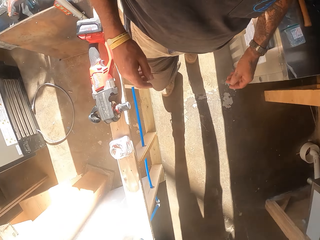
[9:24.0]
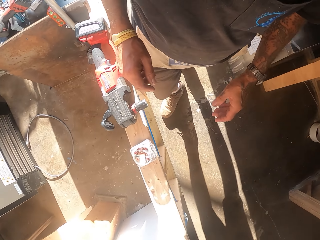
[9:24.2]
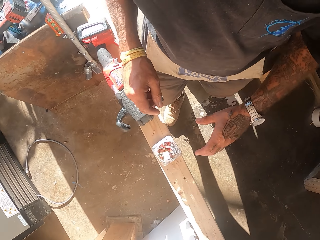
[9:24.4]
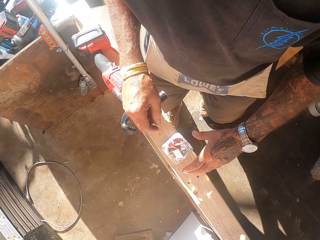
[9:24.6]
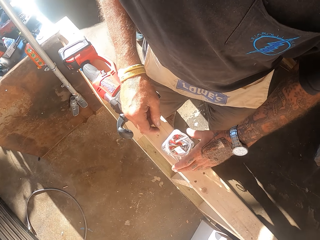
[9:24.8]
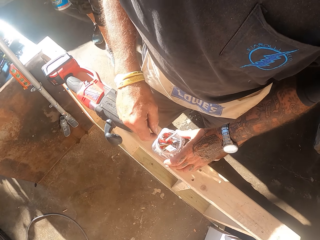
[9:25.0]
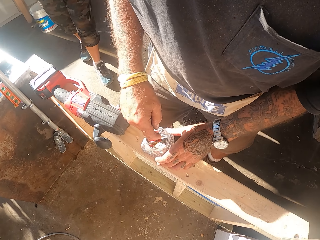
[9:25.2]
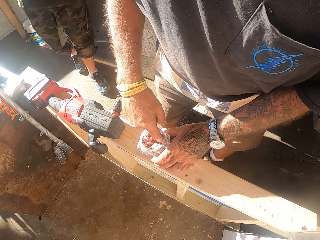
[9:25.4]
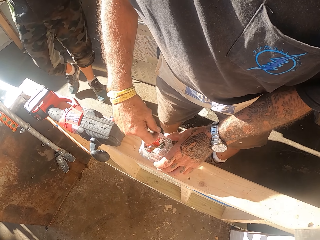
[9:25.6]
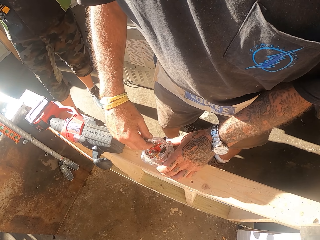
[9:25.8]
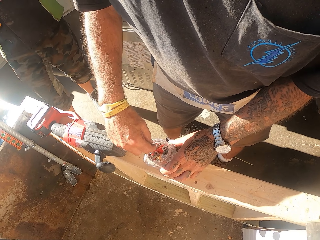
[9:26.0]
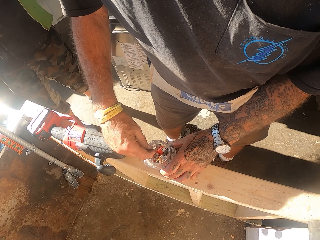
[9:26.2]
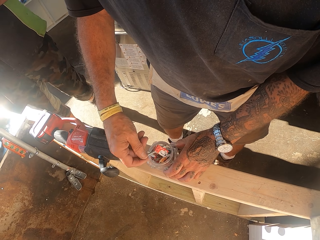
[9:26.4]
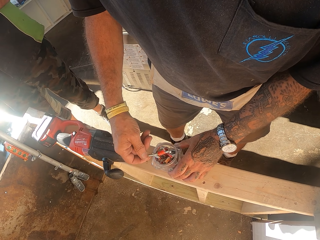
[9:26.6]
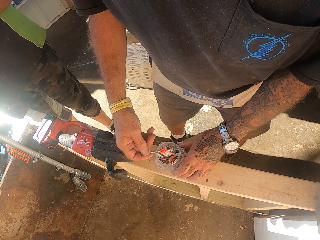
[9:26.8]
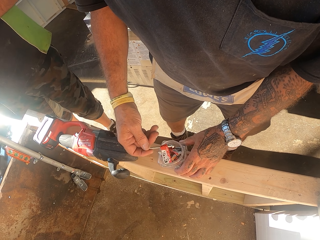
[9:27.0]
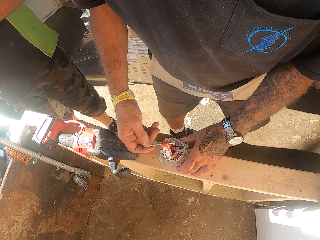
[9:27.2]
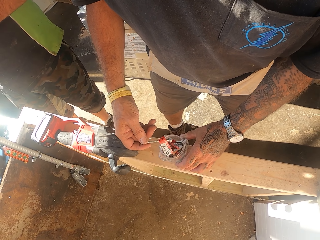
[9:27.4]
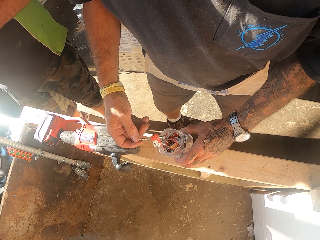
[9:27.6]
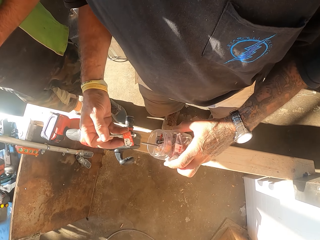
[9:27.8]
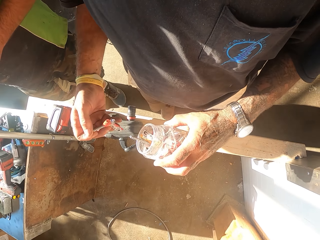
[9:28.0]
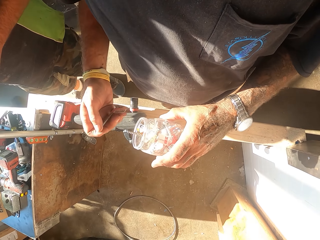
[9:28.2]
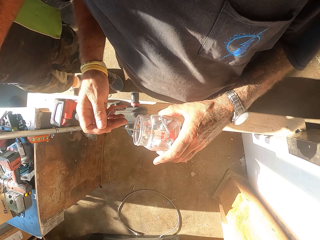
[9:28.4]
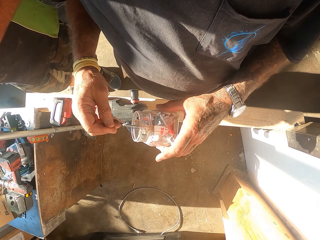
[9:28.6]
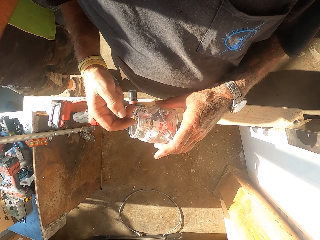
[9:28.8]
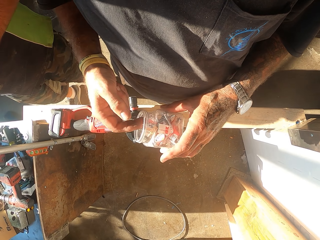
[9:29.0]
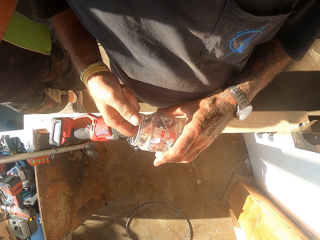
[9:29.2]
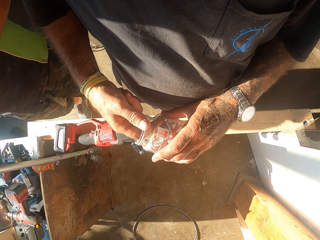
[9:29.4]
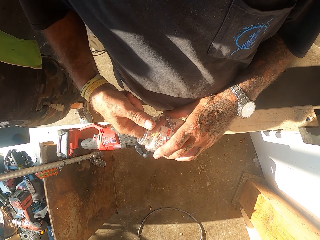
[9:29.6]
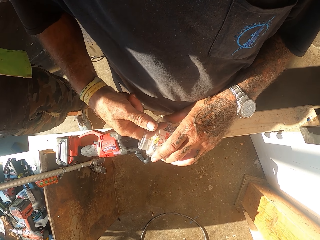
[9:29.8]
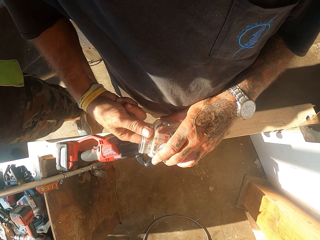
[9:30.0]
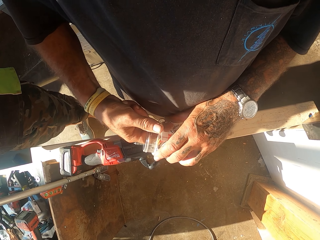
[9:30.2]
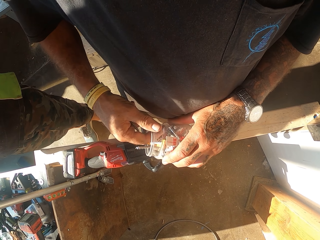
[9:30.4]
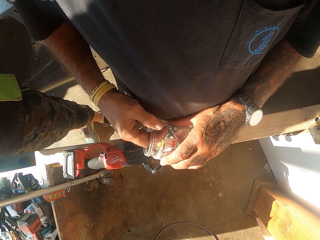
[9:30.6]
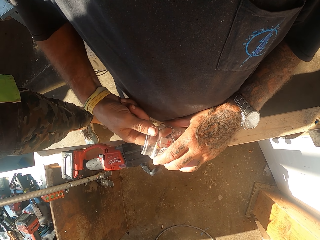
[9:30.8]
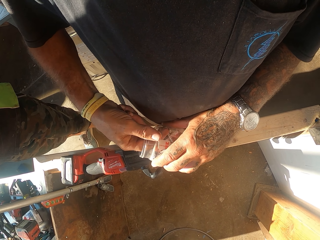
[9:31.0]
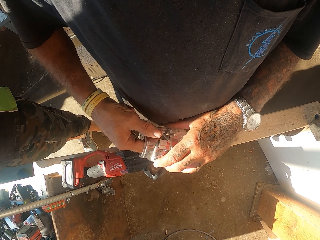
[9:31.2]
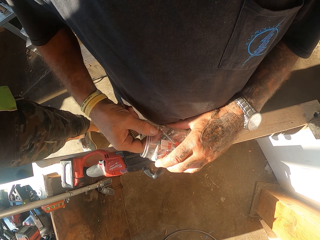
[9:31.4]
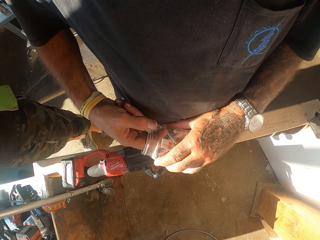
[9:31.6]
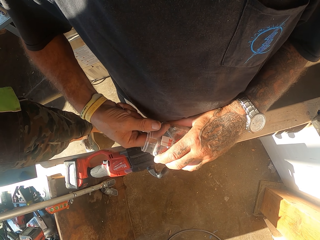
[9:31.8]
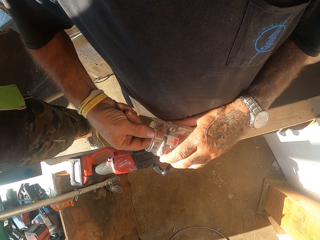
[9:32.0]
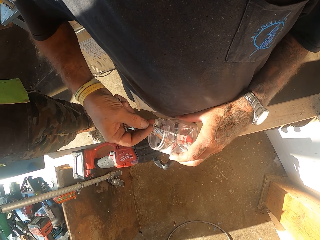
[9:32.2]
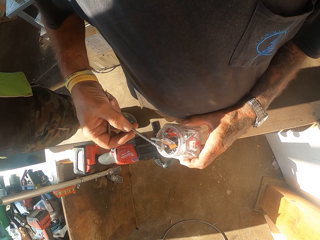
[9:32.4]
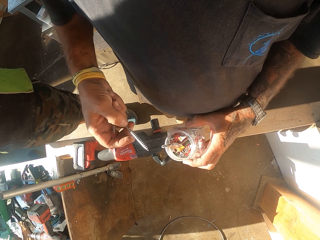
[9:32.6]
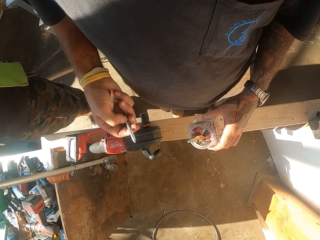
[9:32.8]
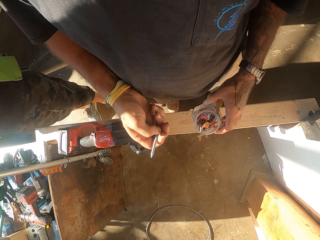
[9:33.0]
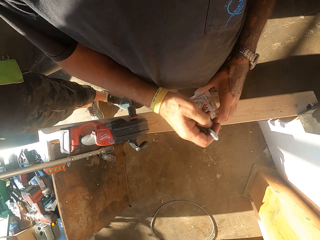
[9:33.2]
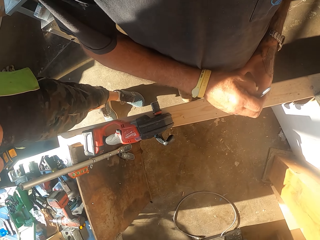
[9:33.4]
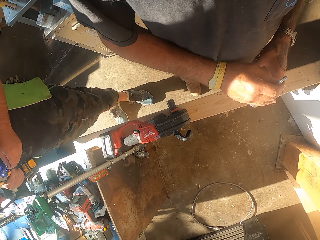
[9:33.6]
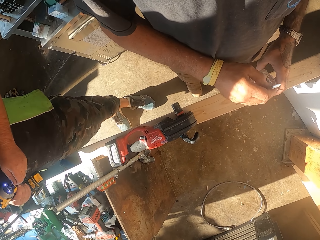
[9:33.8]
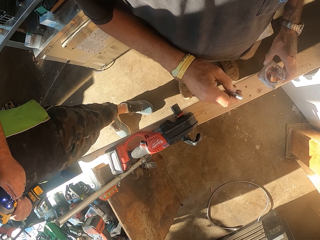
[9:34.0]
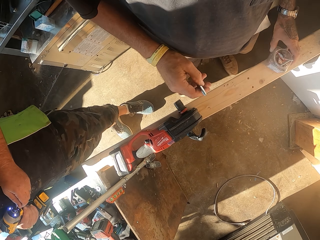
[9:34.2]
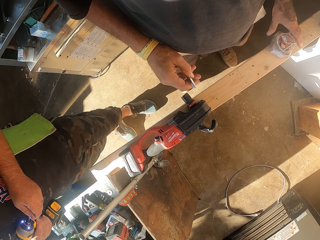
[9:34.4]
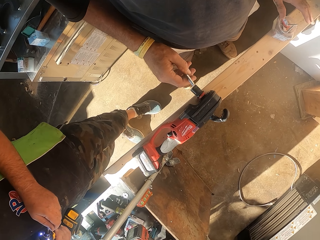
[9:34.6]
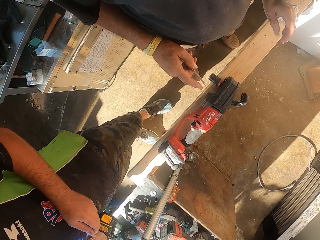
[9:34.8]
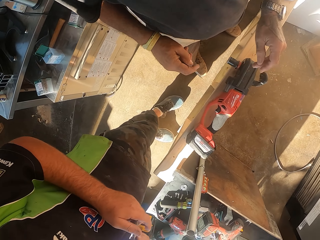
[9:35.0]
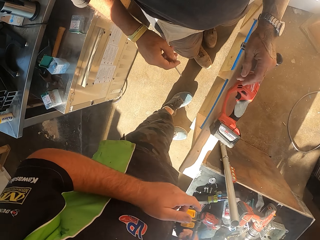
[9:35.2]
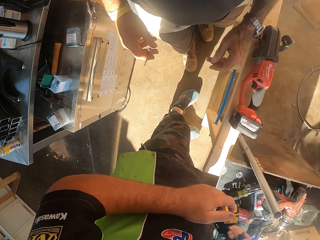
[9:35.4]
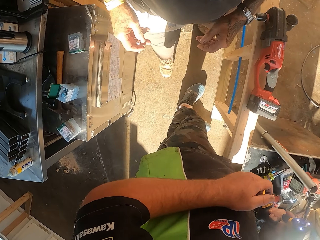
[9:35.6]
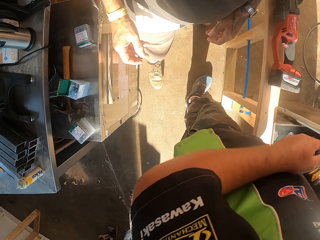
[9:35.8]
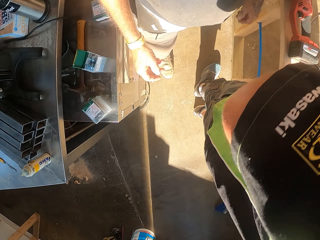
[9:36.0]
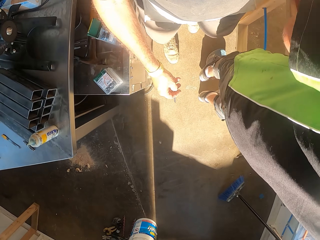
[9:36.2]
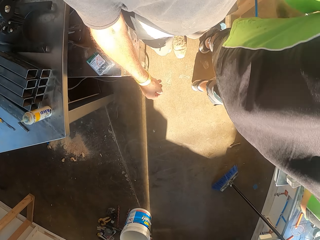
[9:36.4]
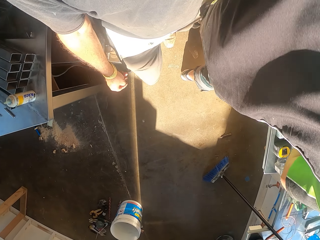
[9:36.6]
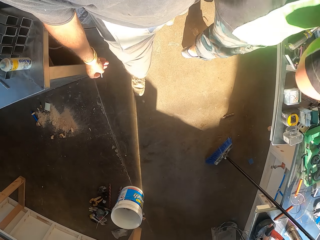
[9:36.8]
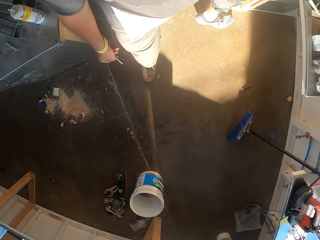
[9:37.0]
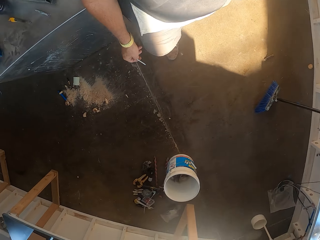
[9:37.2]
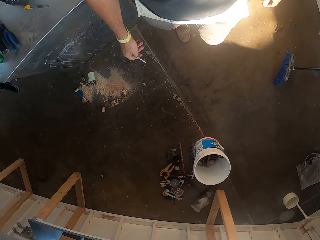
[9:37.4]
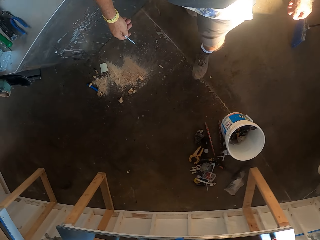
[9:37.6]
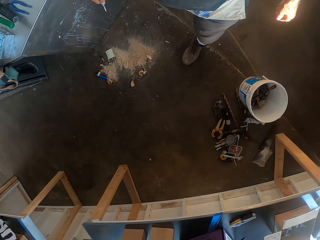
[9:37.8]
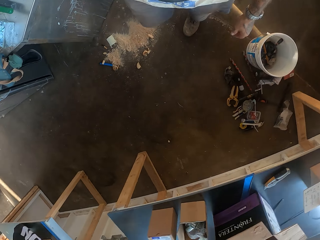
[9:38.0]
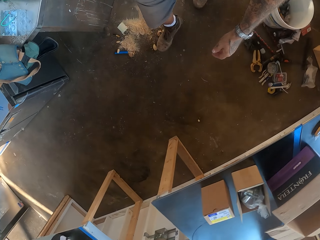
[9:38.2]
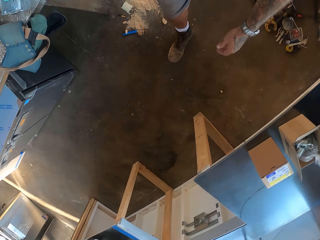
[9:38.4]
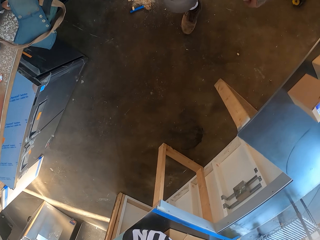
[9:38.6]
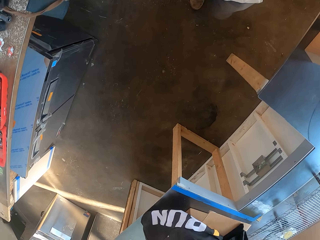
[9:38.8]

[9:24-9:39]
The camera wearer searches the screw tin. They pick up a nail. They hold the nail. They put the screw tin on the lumber. They walk in the workshop.

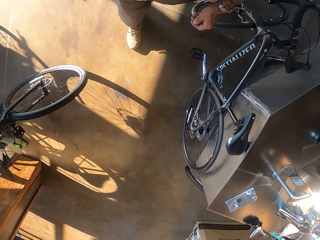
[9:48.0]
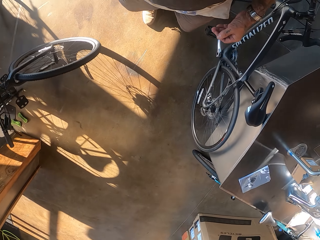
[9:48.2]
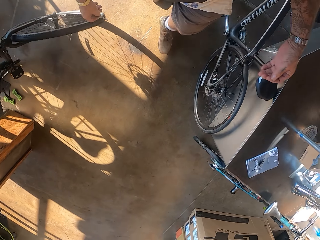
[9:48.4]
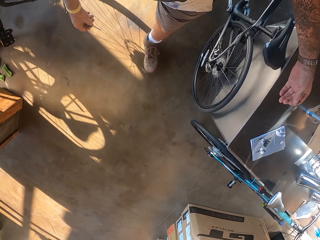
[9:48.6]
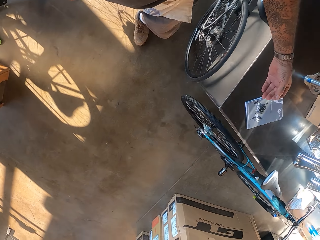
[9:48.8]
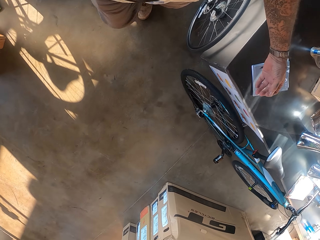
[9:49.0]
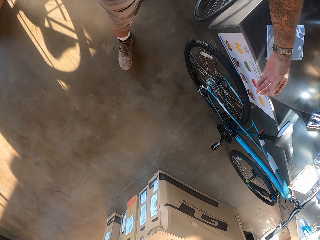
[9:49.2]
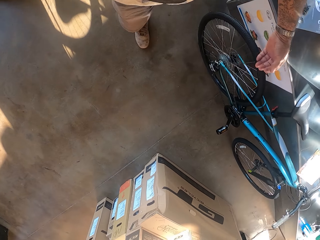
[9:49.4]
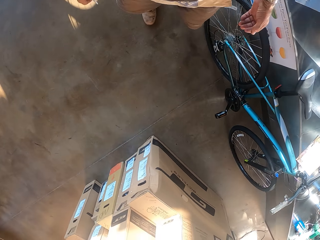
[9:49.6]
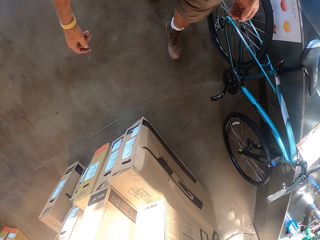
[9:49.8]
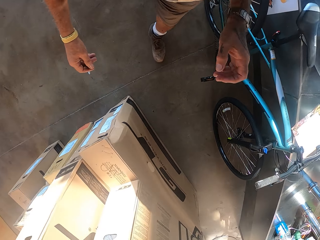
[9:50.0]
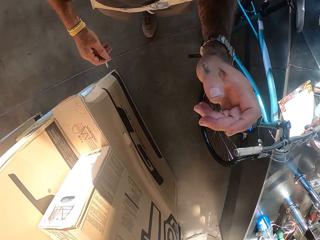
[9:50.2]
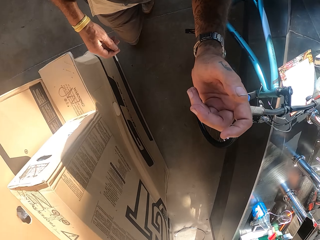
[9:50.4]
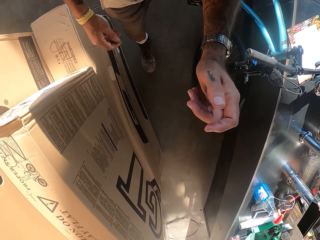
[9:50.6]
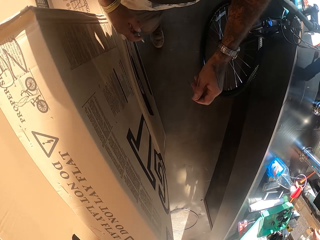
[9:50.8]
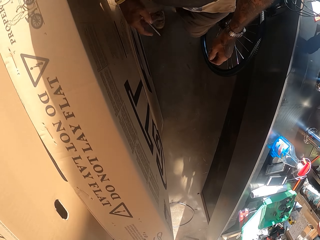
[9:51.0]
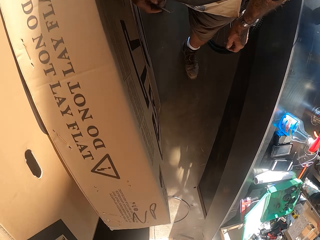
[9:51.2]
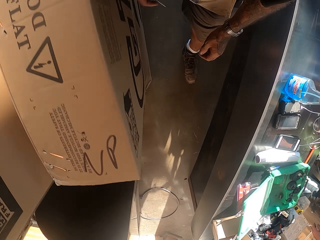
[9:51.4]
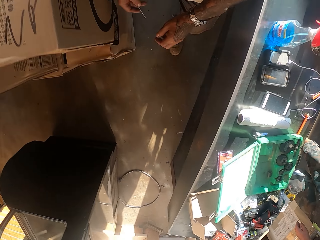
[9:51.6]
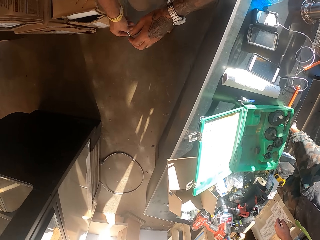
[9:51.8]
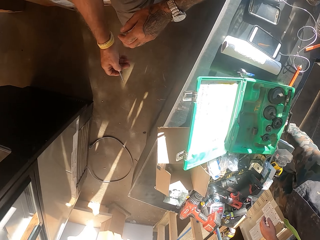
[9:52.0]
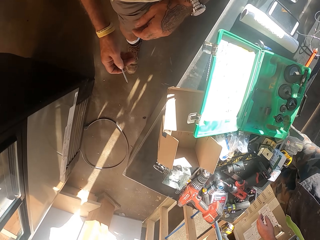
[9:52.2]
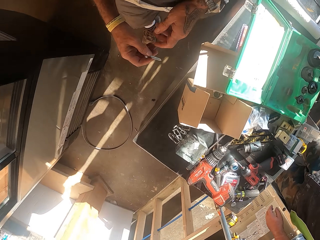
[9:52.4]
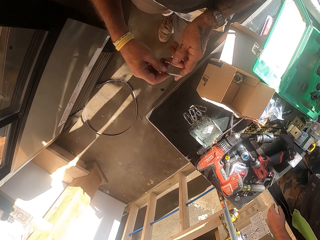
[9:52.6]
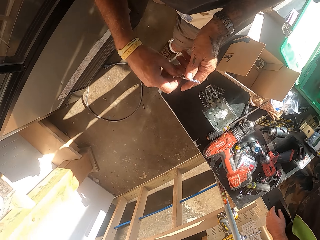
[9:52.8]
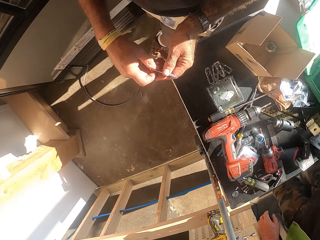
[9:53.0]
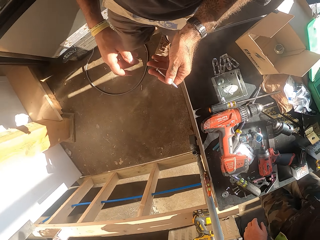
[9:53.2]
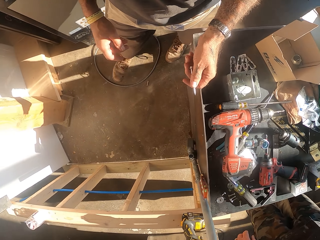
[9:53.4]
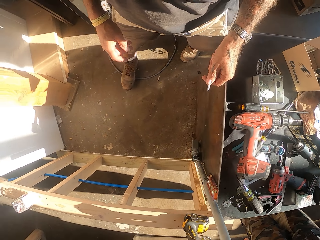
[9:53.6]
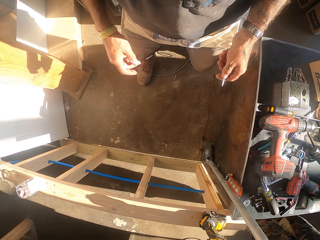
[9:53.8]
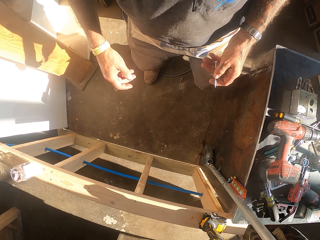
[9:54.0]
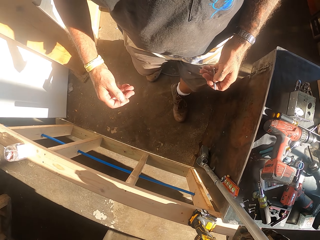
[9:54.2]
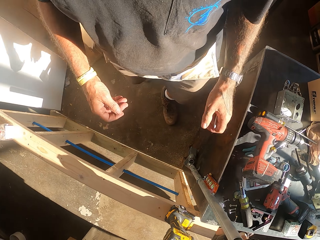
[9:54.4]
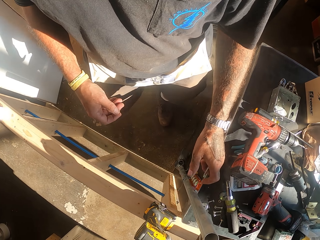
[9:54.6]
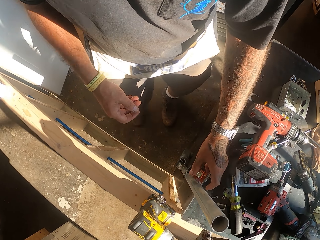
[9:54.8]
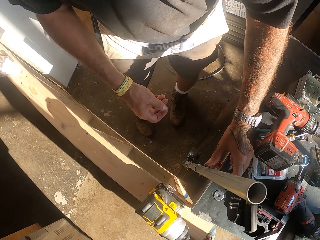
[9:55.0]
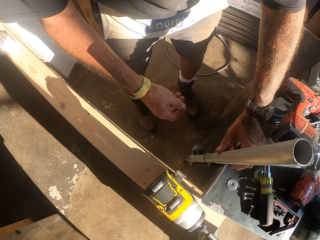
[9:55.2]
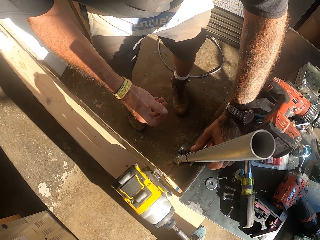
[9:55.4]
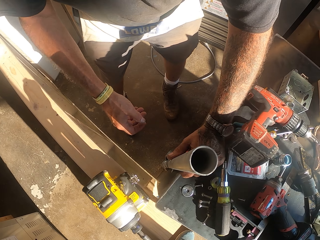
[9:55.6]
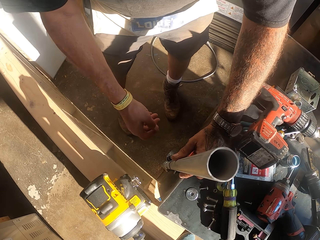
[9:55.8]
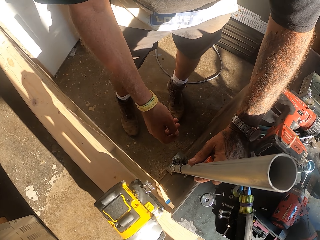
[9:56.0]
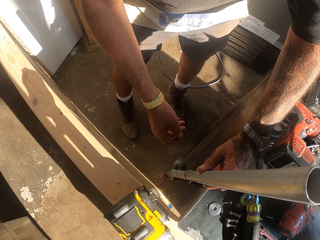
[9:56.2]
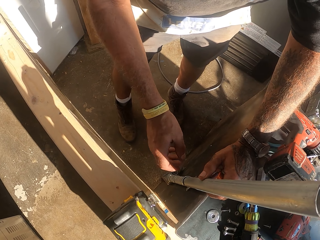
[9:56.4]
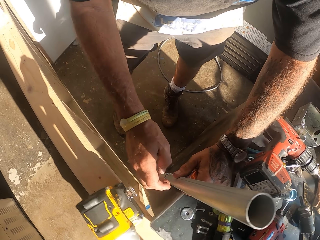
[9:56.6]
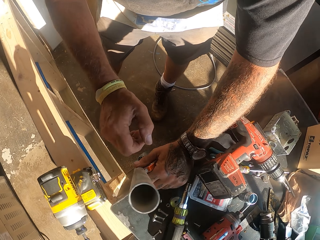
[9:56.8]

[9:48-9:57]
The camera wearer walks. They touch a metal pole.
